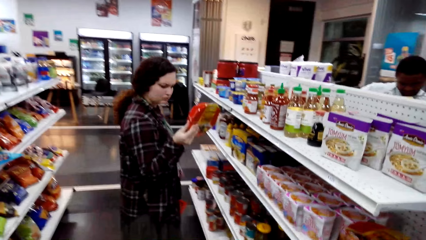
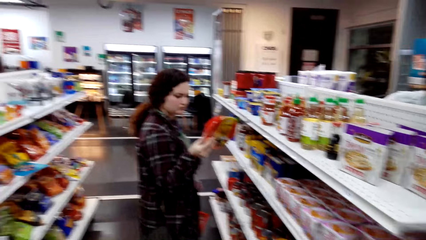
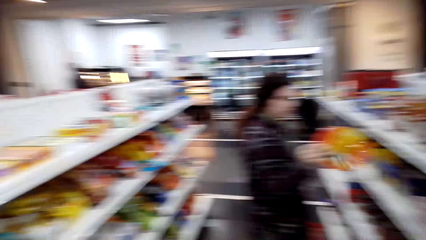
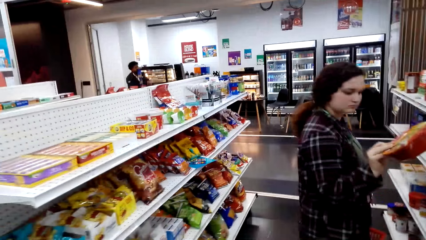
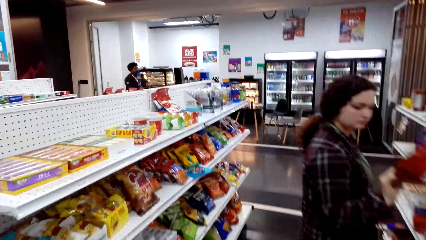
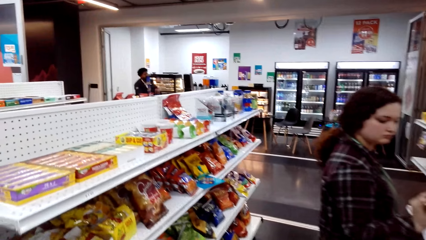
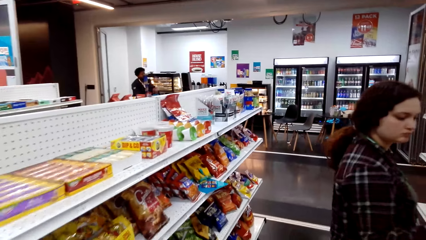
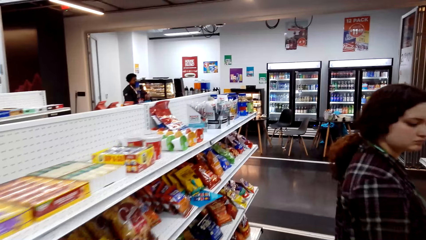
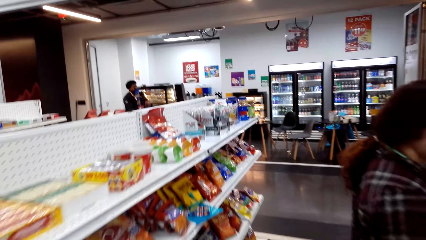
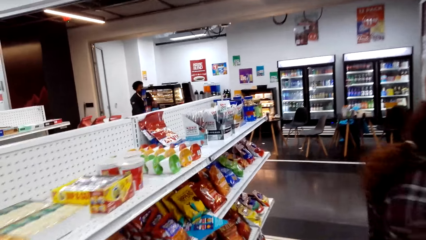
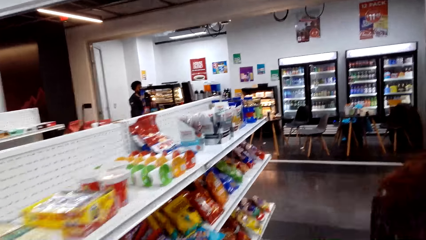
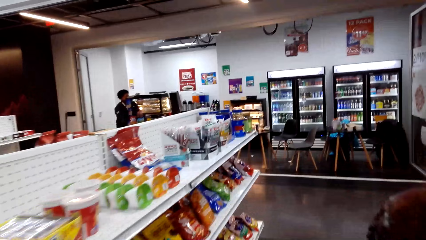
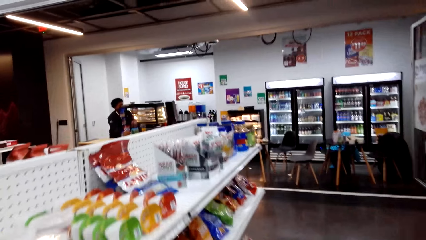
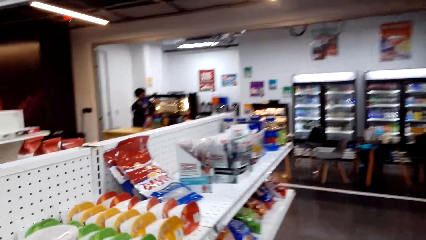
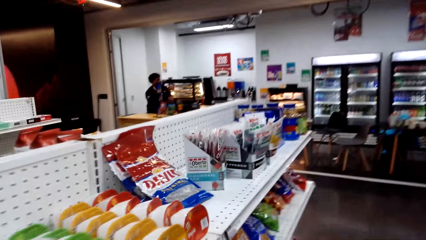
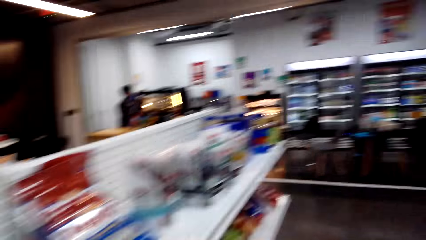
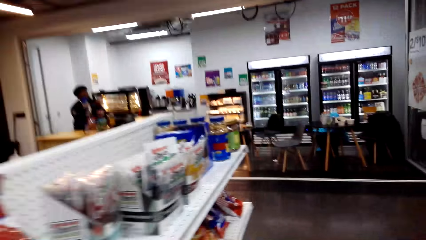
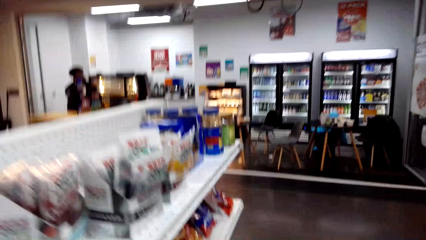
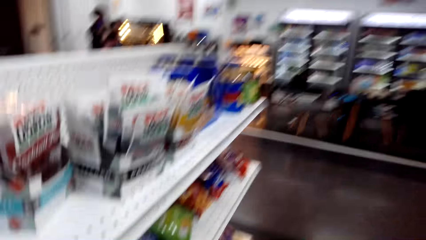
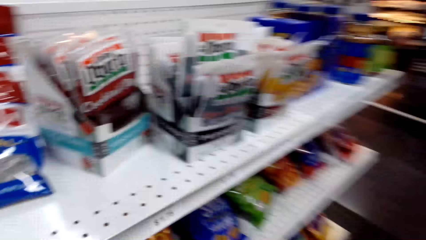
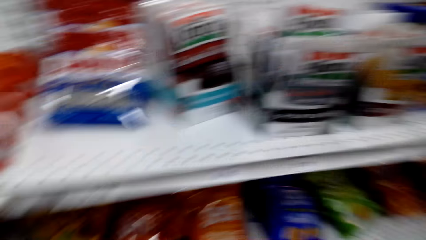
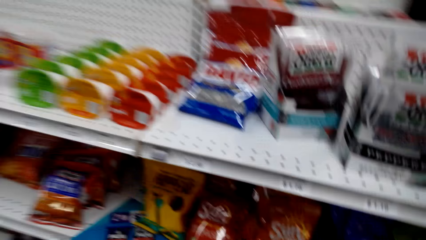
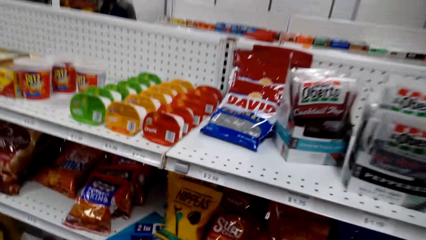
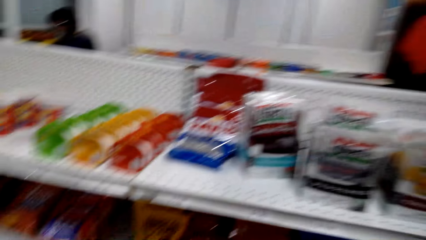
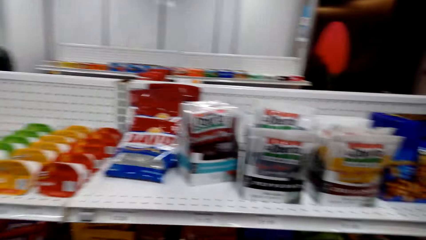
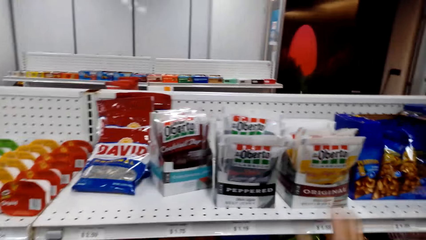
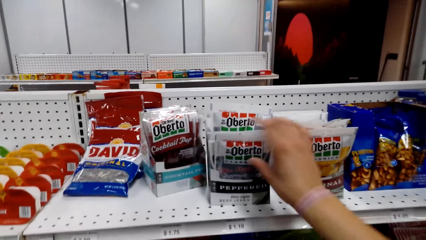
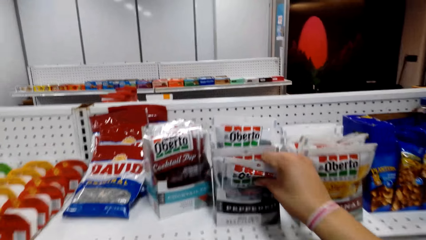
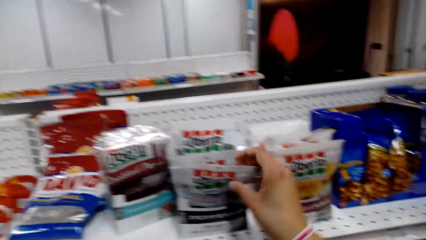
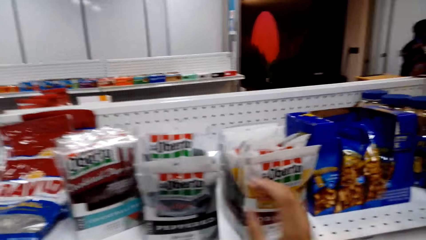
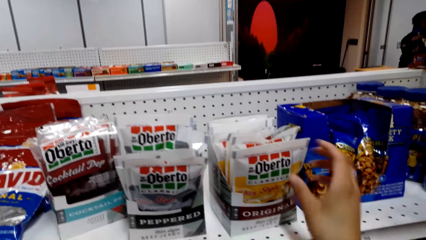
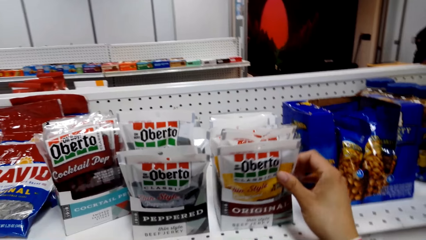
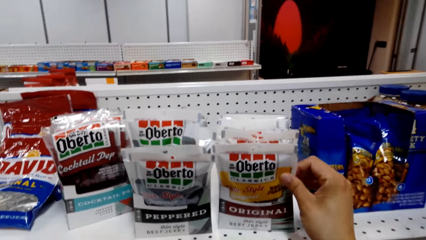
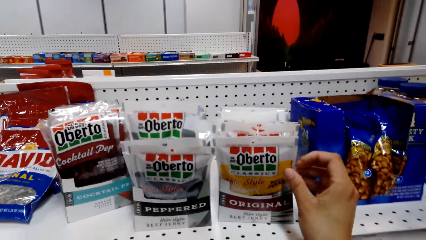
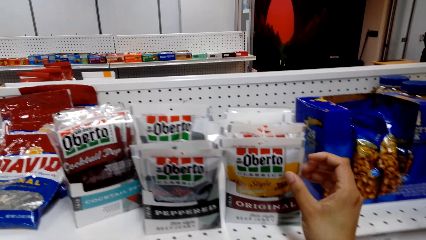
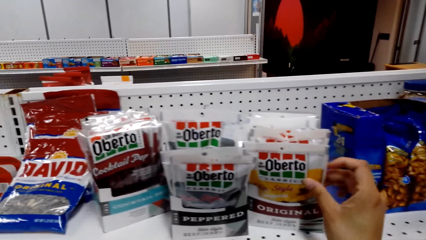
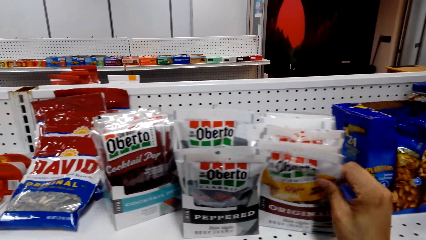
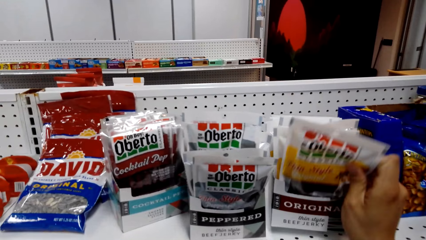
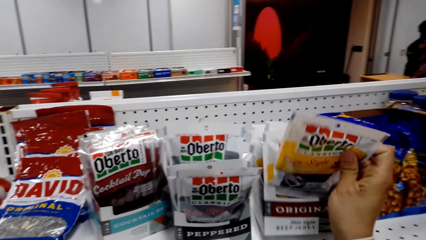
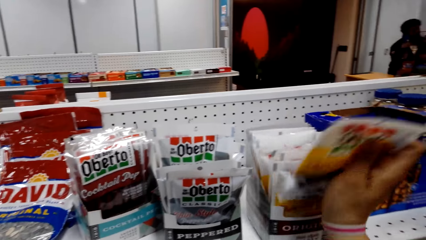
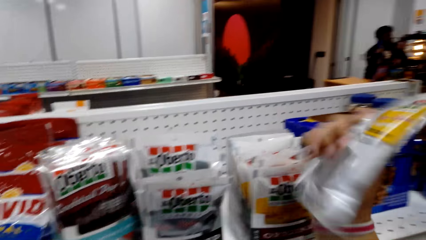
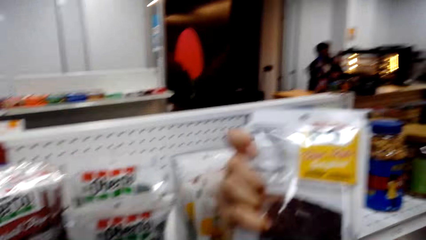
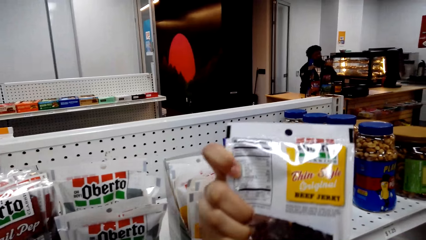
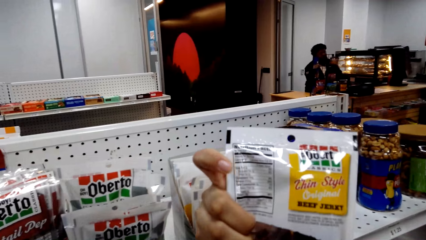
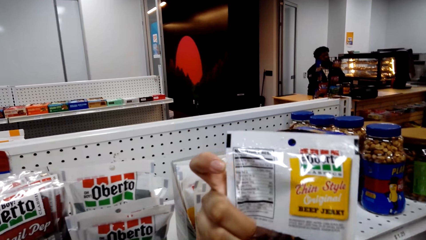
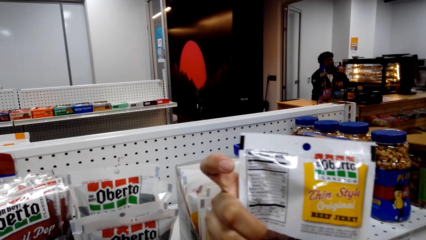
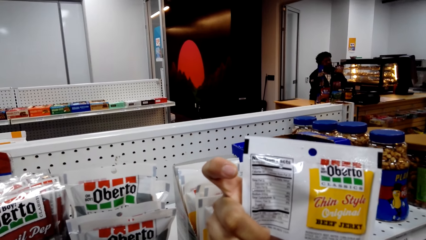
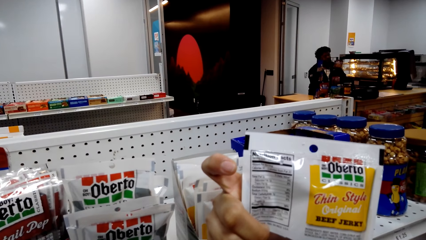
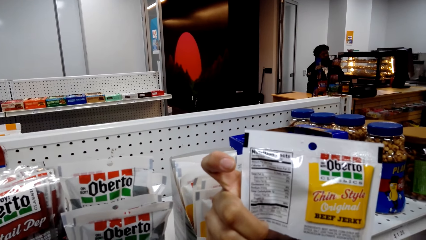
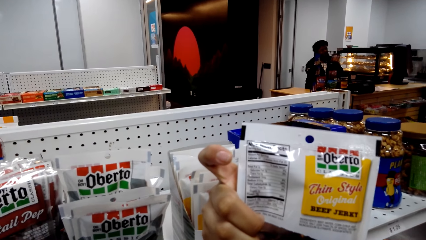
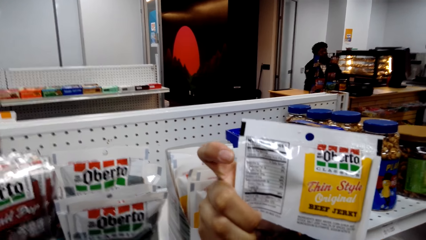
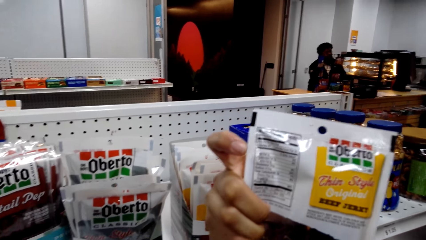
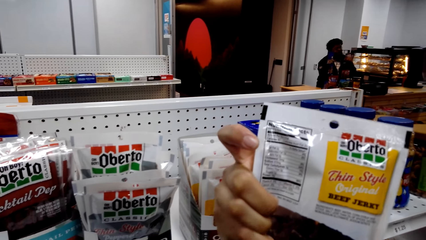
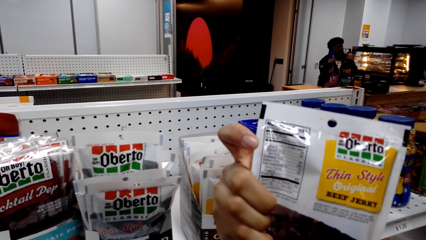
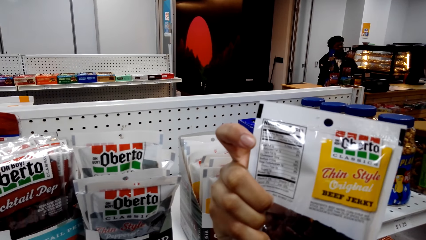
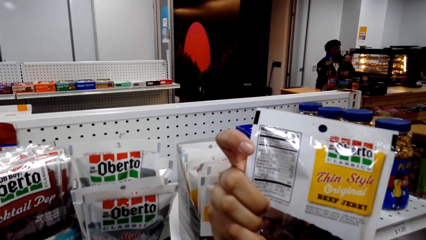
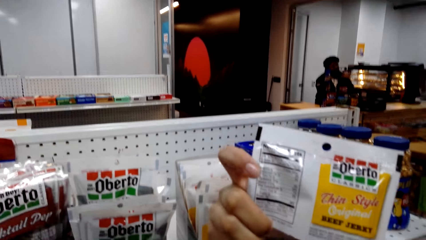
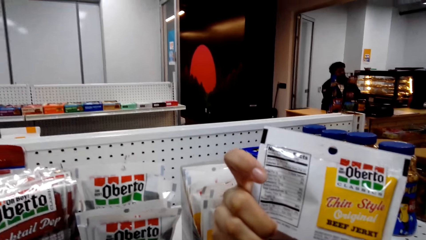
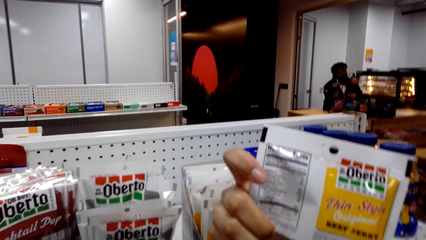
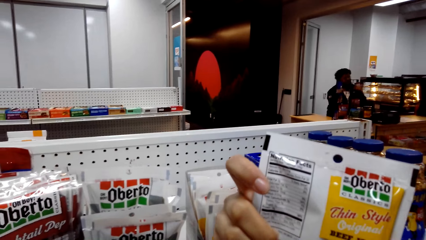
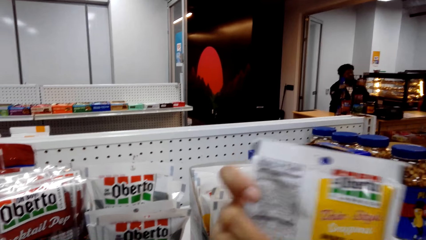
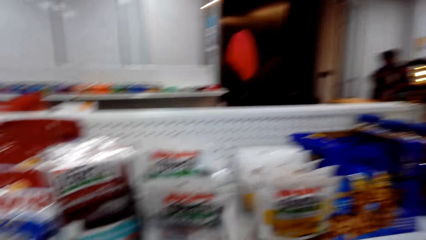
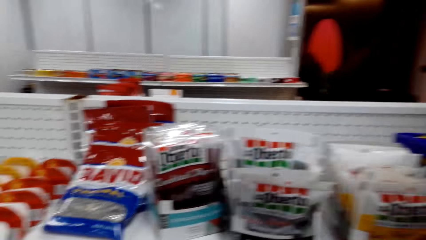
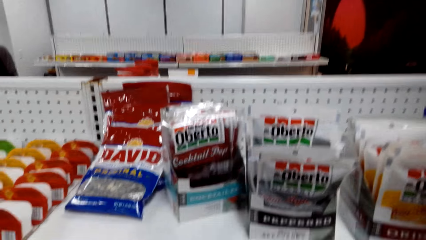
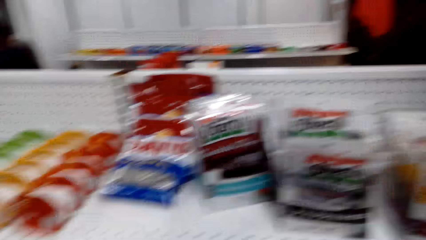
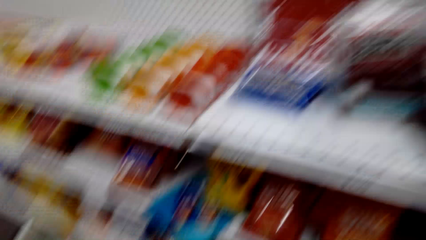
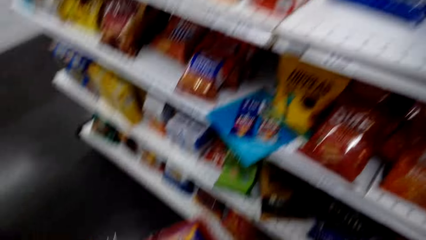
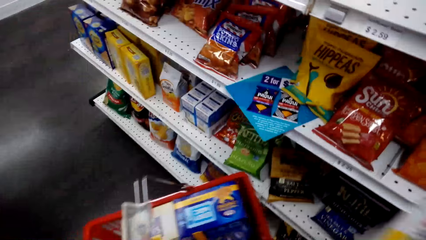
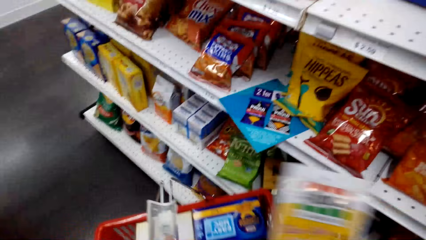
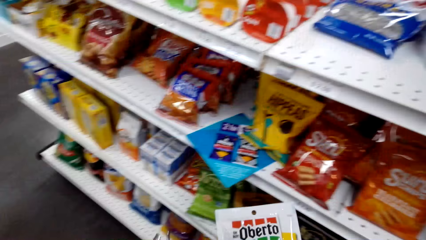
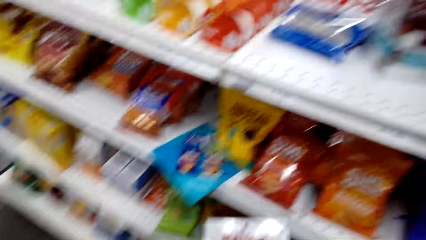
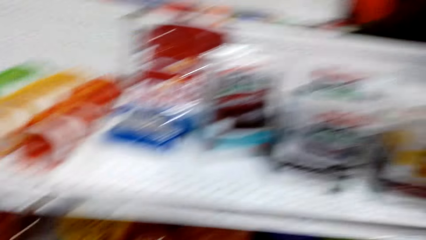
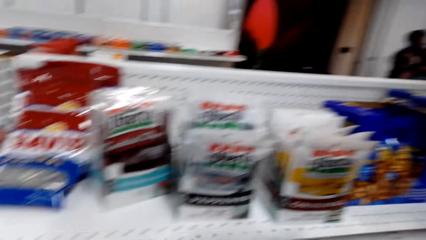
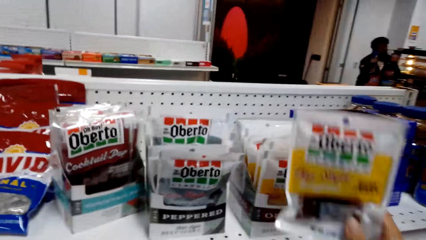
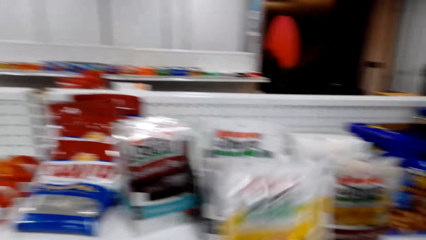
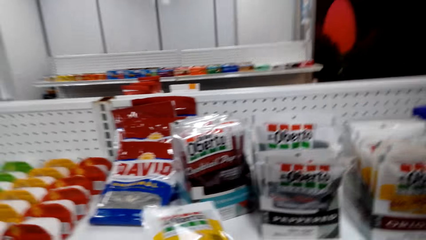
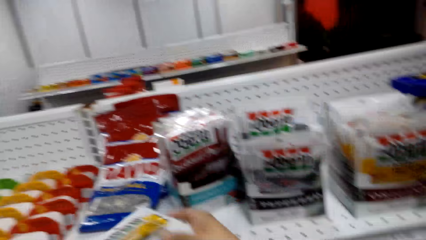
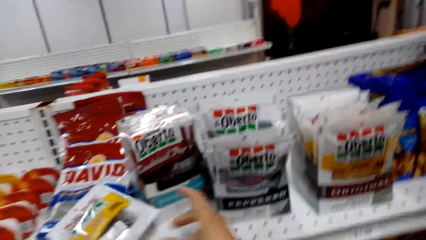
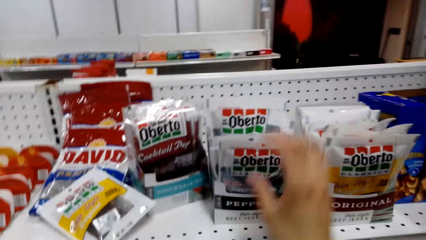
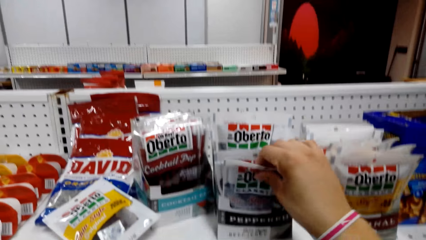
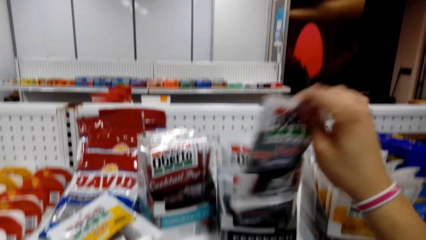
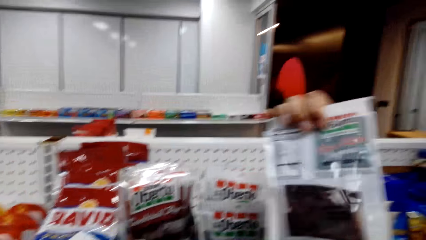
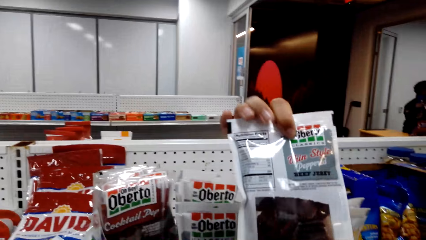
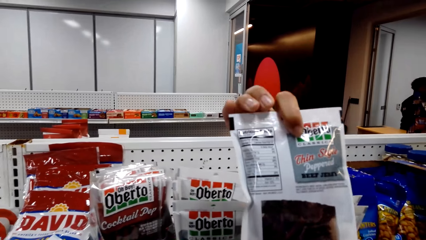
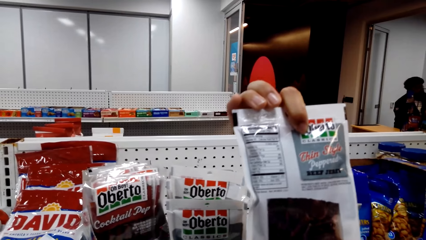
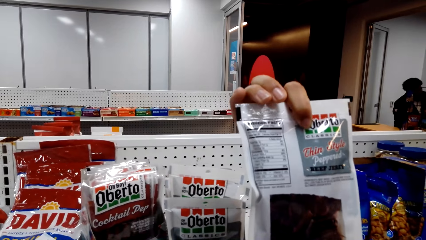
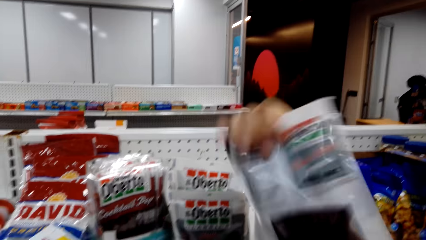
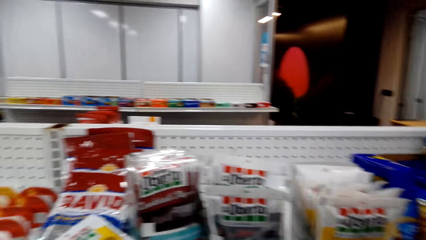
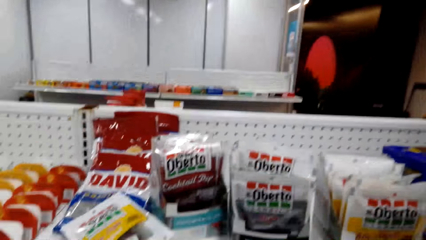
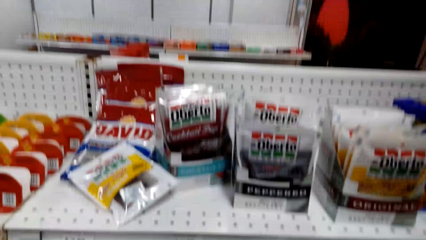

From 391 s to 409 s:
A man stands at the counter. The camera wearer looks around. Another man looks around. The camera wearer touches a pack of oberto or packet of sausage on the shelf. The first man stands at the counter. The camera wearer picks the pack of oberto on the shelf. The first man stands at the counter. The camera wearer looks at the pack of oberto and looks around. The other man looks around. The camera wearer puts the packet of sausage in a basket. They look at the pack of oberto. The first man stands at the counter. The camera wearer puts the pack of oberto on the shelf and picks the pack of oberto on the shelf. The first man stands at the counter. The camera wearer looks at the pack of oberto.
